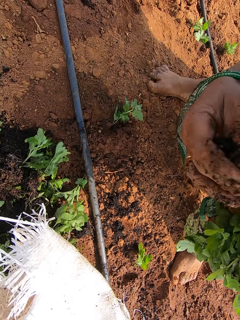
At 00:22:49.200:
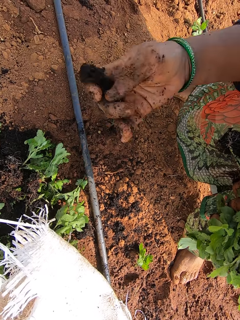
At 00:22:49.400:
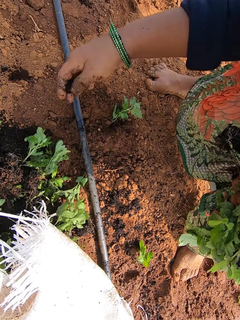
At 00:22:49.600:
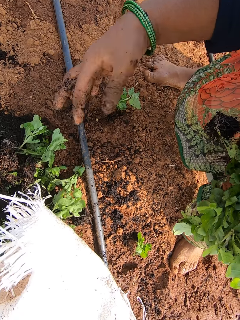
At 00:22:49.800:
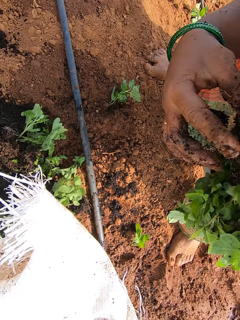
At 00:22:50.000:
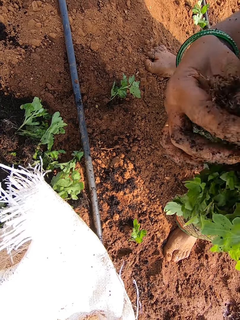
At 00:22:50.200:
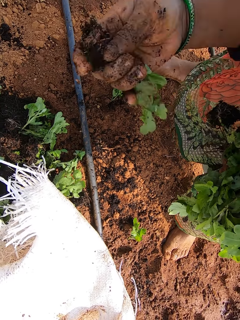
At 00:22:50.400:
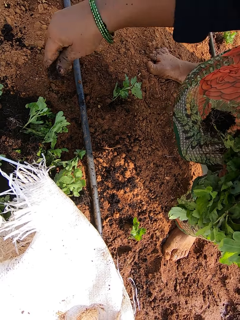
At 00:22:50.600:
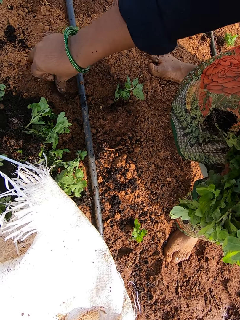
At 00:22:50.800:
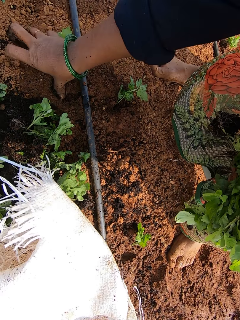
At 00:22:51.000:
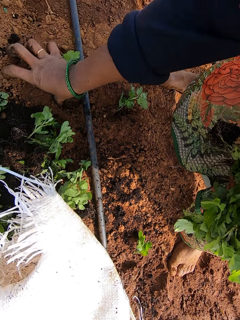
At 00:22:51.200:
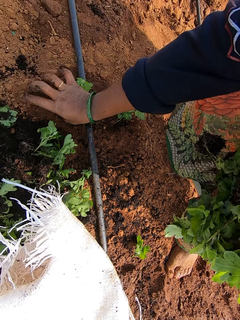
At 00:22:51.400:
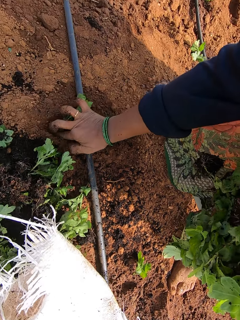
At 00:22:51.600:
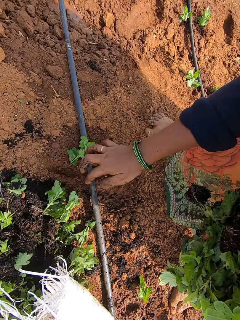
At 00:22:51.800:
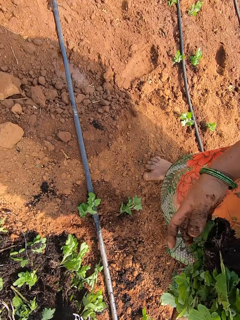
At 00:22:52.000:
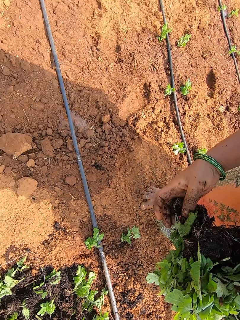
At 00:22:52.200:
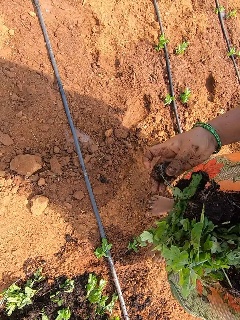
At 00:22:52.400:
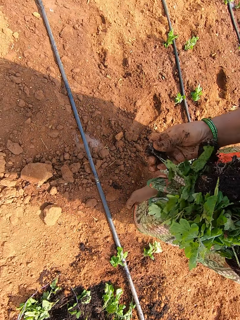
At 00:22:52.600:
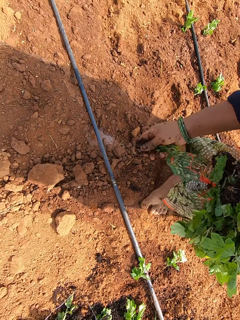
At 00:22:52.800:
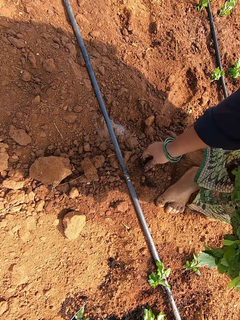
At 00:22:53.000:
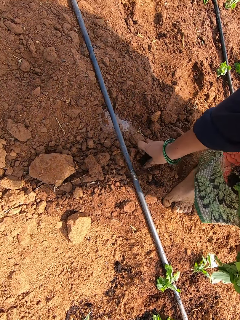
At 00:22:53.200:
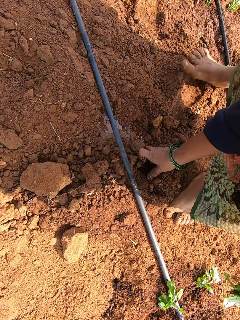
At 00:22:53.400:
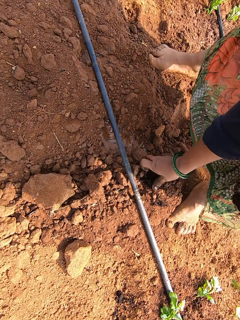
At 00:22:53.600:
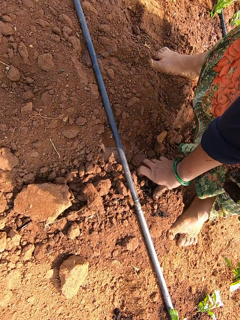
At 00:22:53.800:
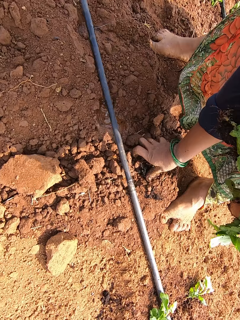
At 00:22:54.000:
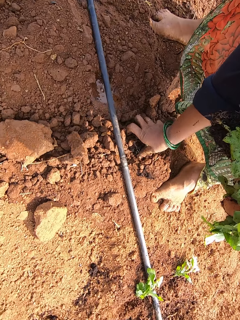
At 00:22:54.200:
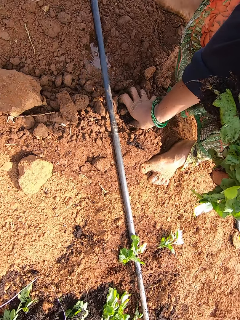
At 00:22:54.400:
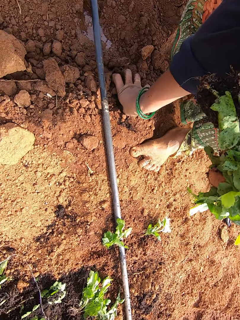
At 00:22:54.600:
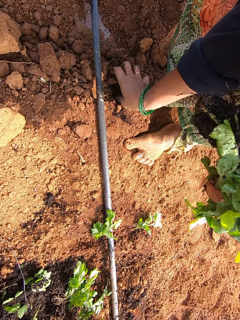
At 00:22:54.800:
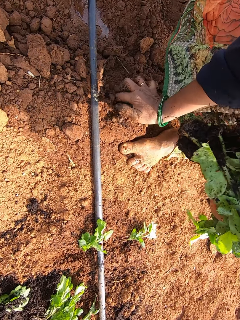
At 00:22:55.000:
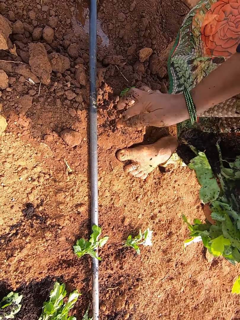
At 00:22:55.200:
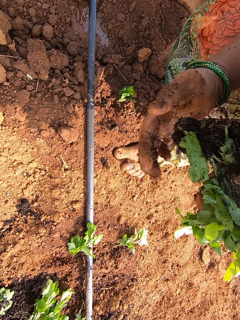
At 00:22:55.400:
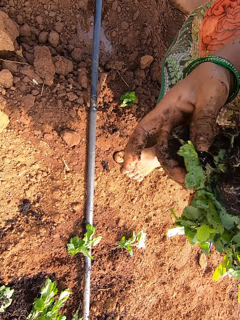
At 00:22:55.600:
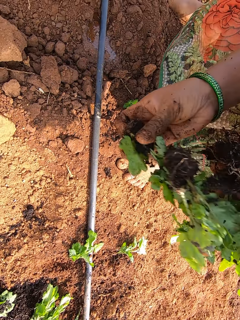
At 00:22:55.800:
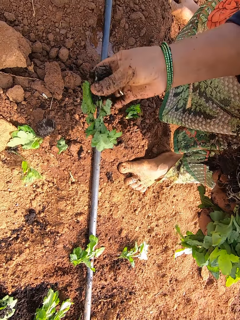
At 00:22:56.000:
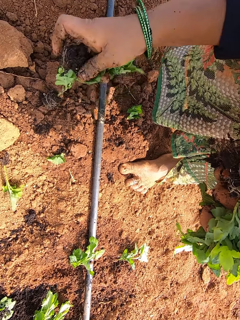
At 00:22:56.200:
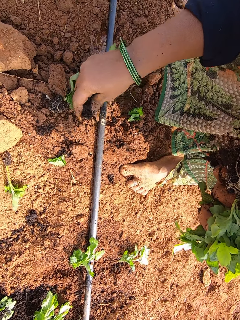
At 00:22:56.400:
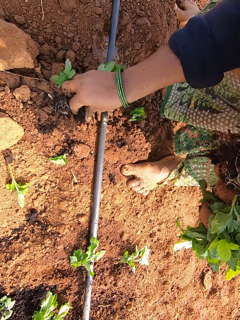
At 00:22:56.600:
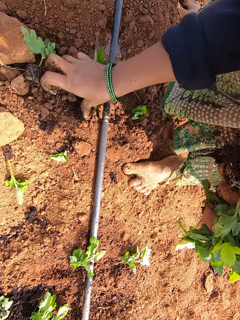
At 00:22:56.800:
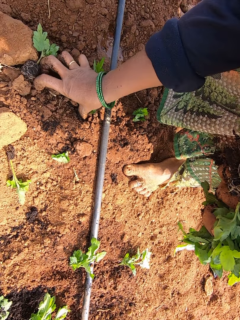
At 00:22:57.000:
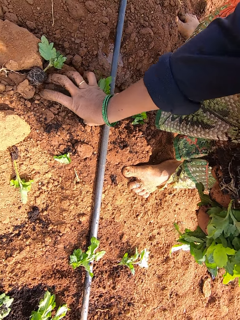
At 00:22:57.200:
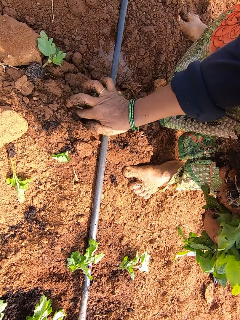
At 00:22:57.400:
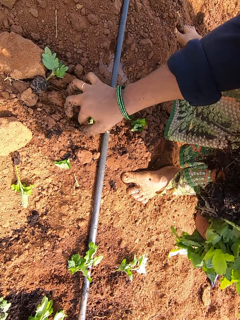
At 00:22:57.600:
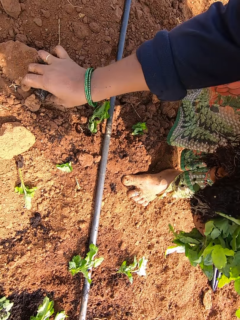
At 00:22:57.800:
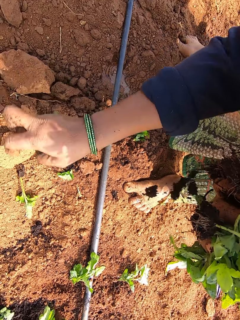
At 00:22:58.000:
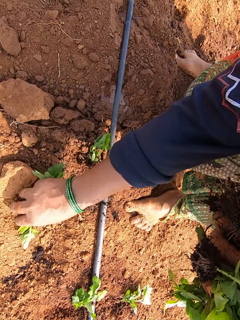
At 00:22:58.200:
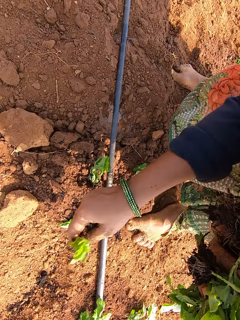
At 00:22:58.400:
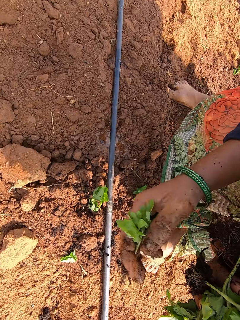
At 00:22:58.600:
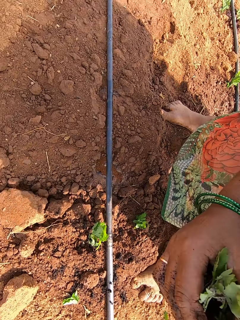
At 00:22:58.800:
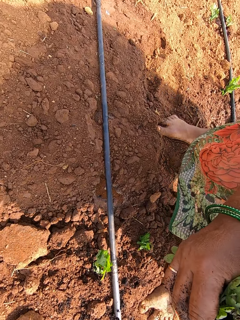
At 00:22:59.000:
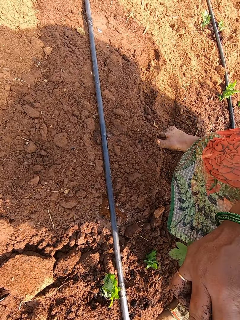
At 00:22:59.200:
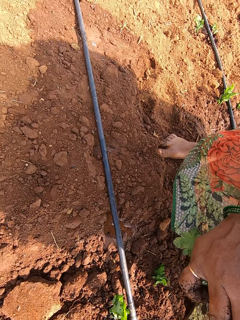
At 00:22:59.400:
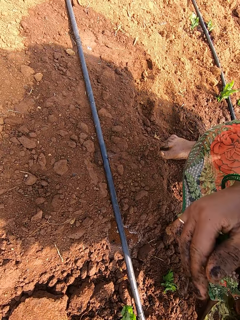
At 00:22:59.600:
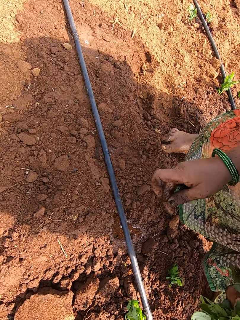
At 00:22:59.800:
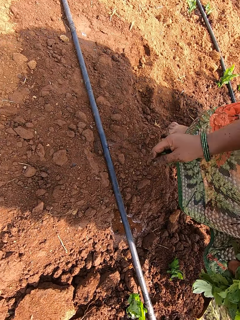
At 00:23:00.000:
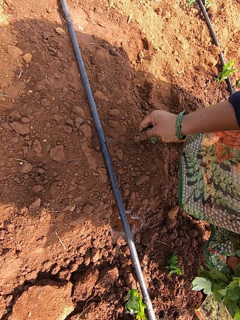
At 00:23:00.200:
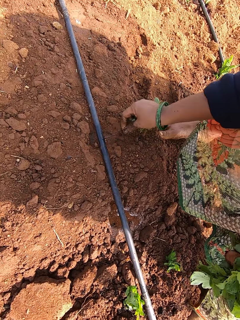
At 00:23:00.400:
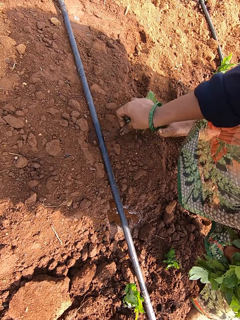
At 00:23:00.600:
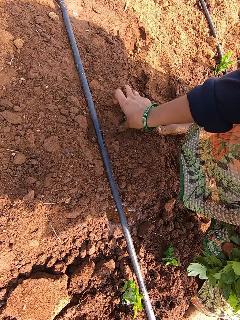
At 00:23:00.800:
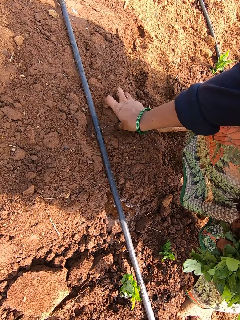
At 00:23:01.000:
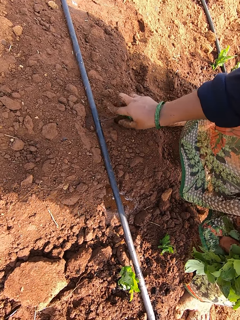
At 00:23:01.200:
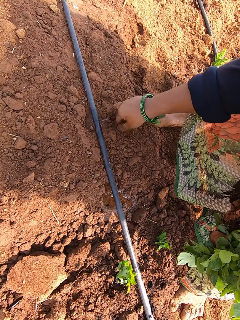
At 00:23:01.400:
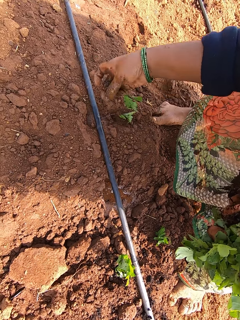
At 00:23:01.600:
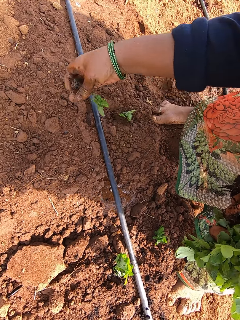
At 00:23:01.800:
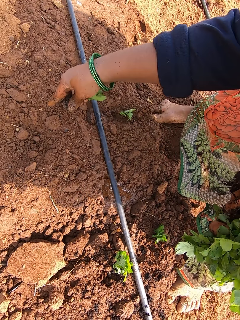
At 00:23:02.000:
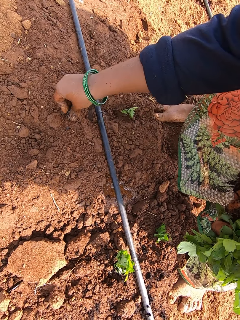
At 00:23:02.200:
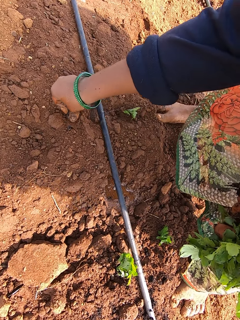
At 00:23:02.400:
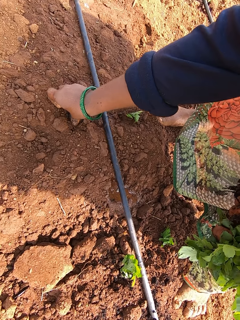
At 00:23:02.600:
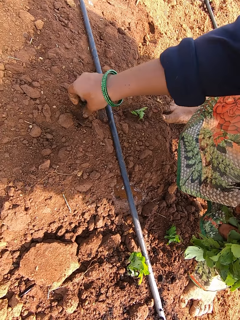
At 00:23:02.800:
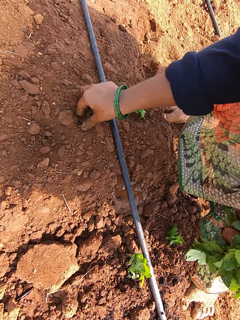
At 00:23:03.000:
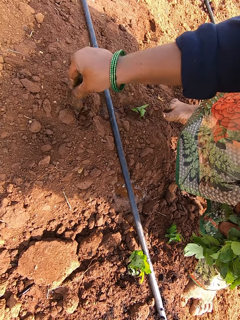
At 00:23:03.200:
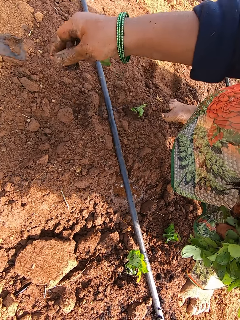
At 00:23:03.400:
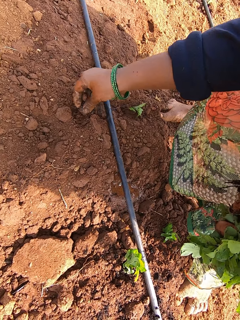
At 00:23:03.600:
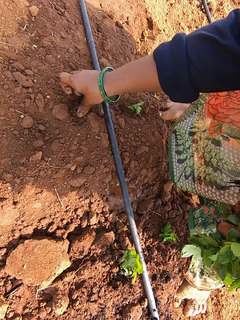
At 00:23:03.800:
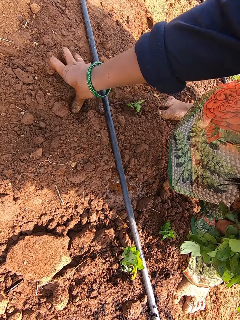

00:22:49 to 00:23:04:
The camera wearer packs some soil from the seedlings in her right hand. She sorts the plantations. She pours the sand from the seedlings on the ground. She picks a seedling from the seedlings on the floor with her right hand. She plants the seedling on the field with her right hand. She picks a seedling from her left hand with her right hand. She plants the seedling on the field with her right hand. She picks a seedling from her left hand with her right hand. She plants the seedling on the field with her right hand. She packs some seedlings on the ground with her right hand. She adds the seedlings with the other seedlings in her left hand. She picks a seedling from her left hand with her right hand. She plants the seedling on the field with her right hand. She plants the seedling on the field with her right hand again.

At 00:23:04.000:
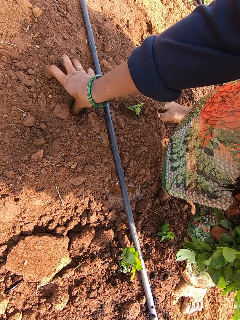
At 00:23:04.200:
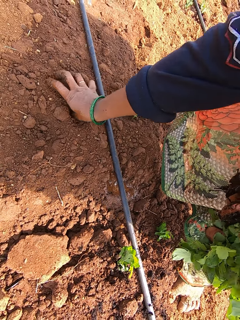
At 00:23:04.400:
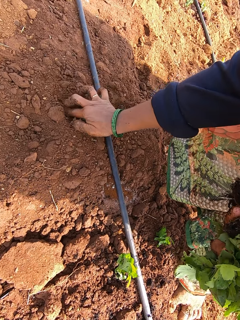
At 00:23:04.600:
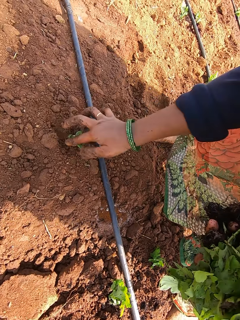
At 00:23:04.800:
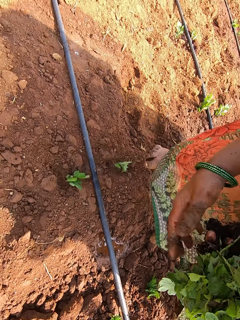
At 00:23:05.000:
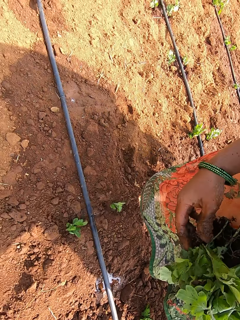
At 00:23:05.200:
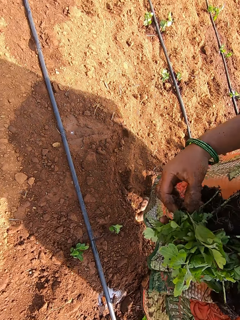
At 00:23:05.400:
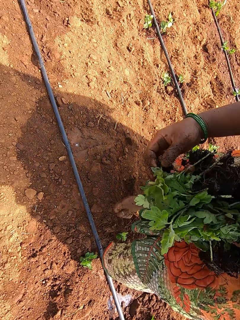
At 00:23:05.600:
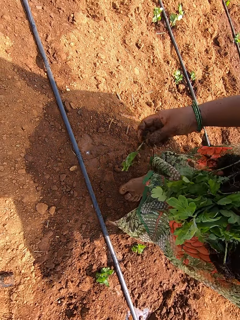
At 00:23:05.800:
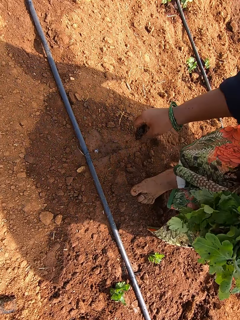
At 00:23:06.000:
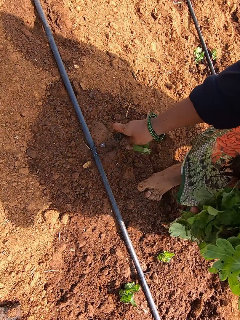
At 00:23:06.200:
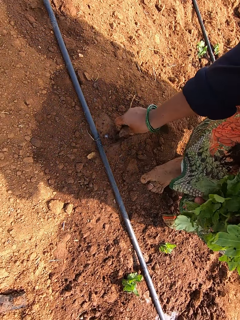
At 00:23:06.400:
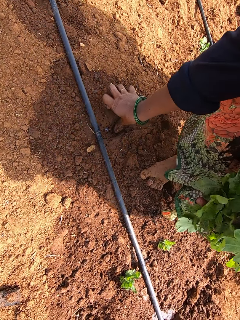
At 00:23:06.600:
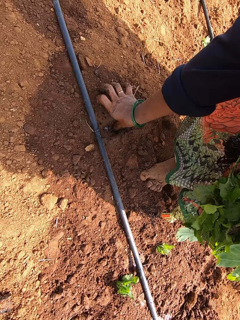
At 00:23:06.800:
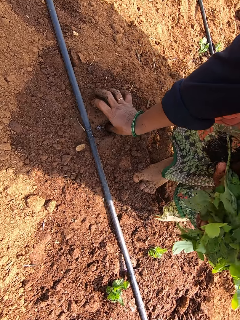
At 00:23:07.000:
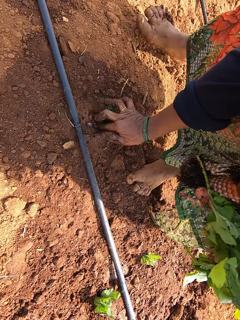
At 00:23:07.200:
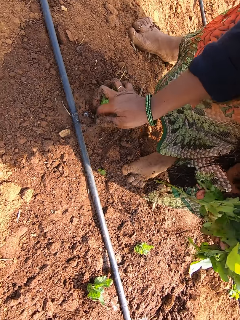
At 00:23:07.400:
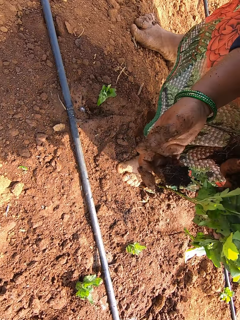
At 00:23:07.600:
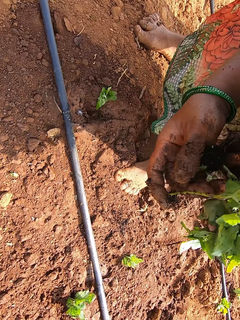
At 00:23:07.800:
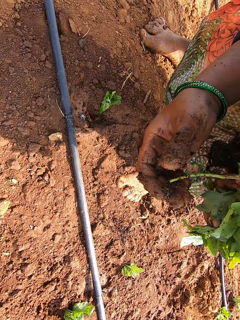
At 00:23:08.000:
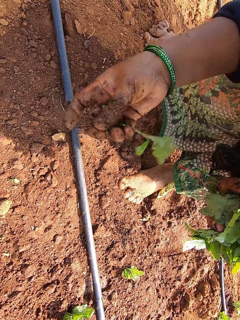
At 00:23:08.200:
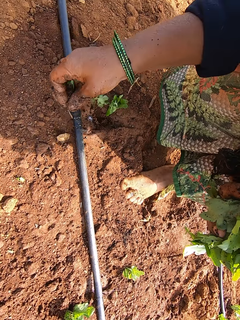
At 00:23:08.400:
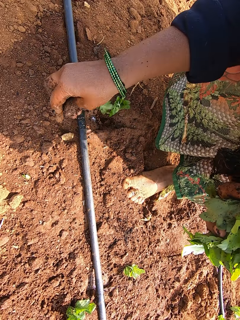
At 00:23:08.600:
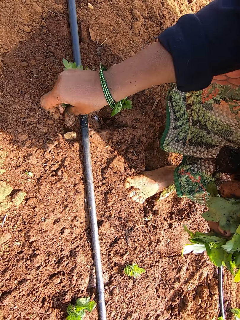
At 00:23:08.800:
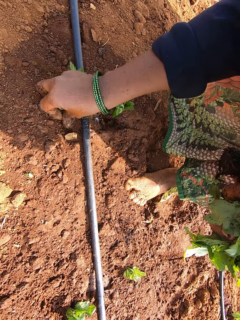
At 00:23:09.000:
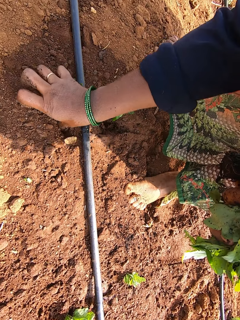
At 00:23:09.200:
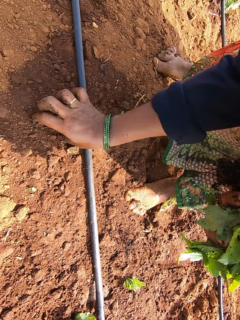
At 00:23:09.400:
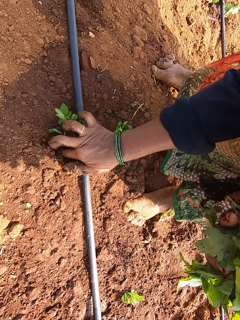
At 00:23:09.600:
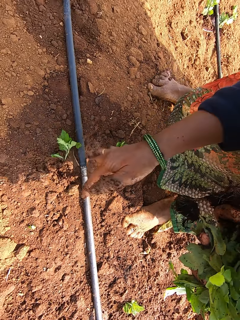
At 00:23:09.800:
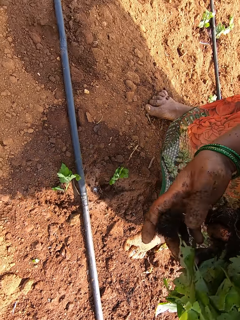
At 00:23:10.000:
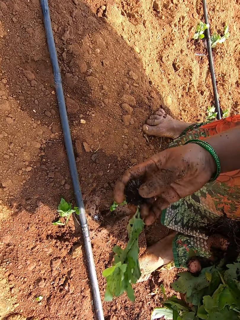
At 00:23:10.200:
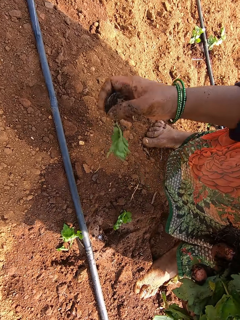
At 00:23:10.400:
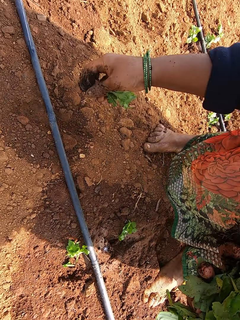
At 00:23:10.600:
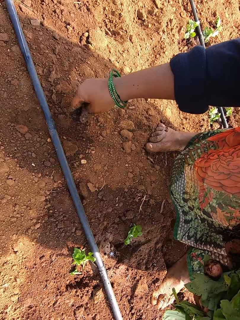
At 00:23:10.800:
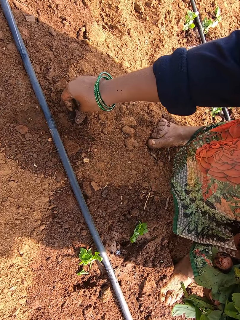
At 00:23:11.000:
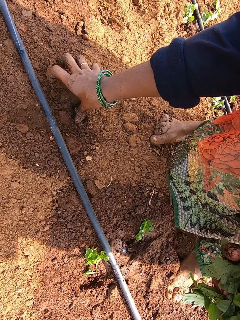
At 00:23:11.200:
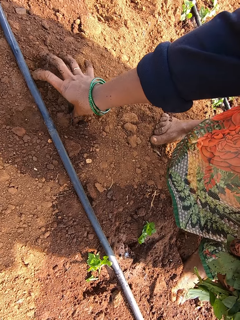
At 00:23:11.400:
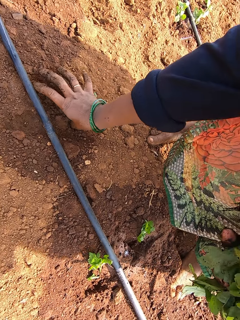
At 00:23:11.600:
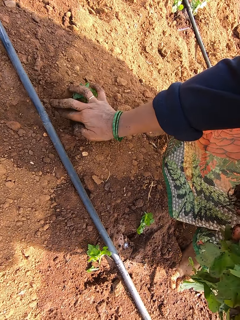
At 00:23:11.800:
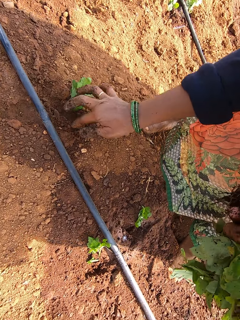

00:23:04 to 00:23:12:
The camera wearer picks a seedling from her left hand with her right hand. She plants the seedling on the field with her right hand. She picks a seedling from her left hand with her right hand. She plants the seedling on the field with her right hand. She picks a seedling from her left hand with her right hand. She plants the seedling on the field with her right hand.
